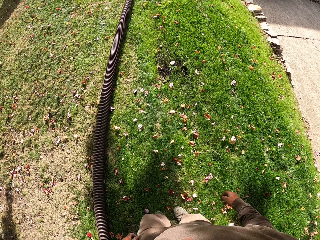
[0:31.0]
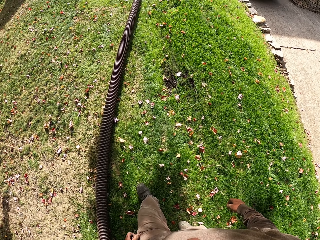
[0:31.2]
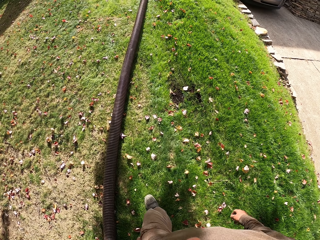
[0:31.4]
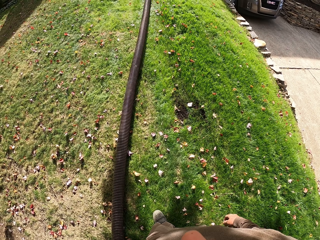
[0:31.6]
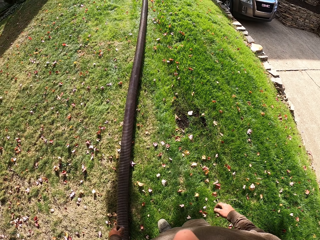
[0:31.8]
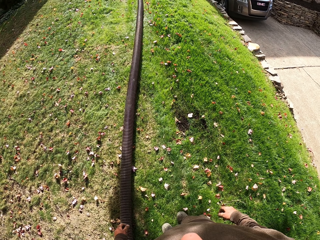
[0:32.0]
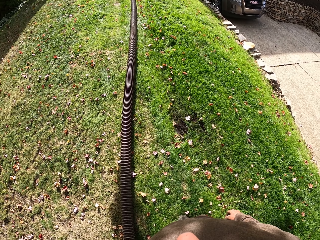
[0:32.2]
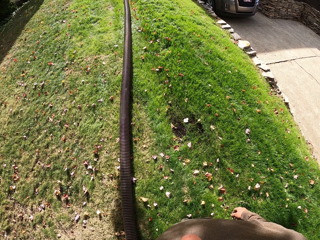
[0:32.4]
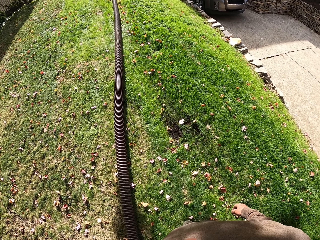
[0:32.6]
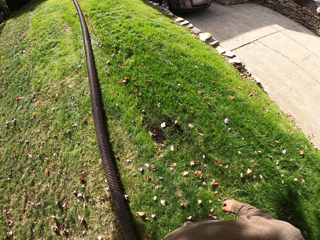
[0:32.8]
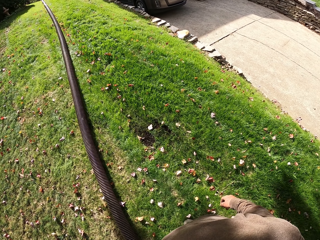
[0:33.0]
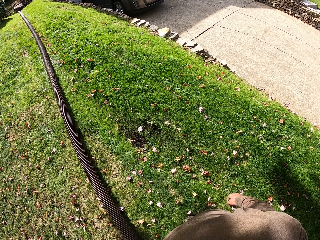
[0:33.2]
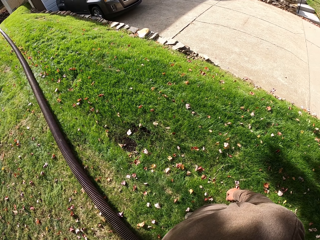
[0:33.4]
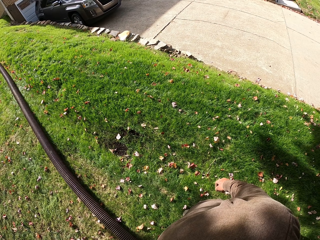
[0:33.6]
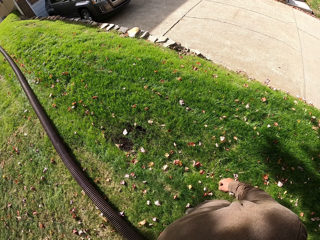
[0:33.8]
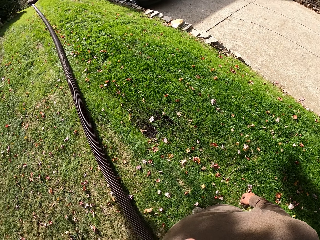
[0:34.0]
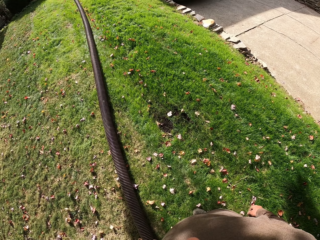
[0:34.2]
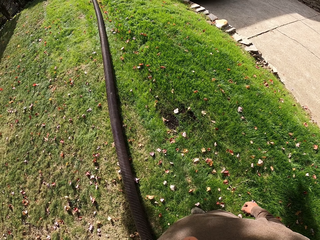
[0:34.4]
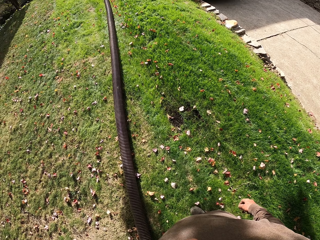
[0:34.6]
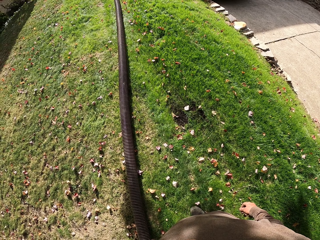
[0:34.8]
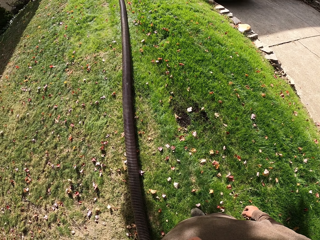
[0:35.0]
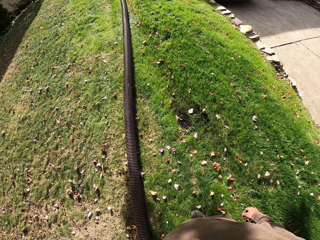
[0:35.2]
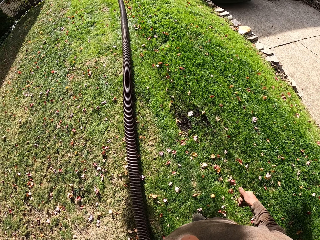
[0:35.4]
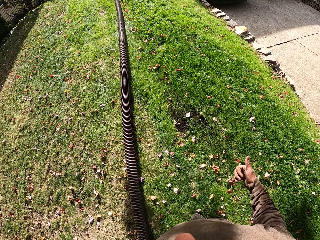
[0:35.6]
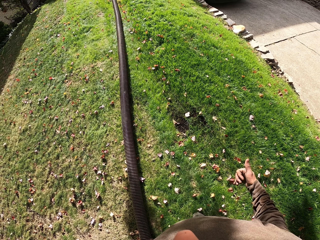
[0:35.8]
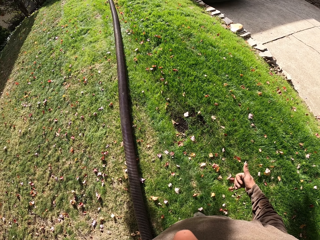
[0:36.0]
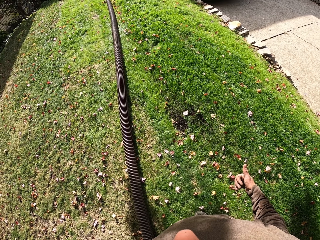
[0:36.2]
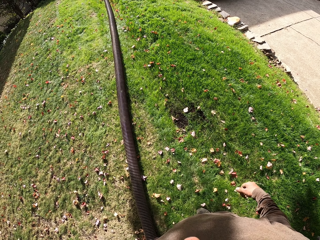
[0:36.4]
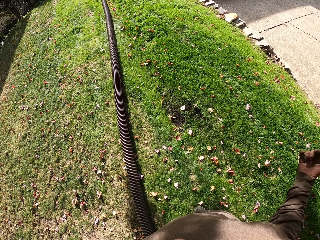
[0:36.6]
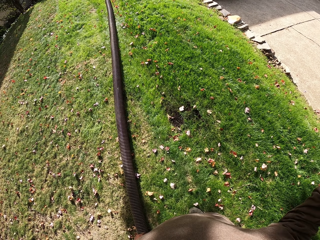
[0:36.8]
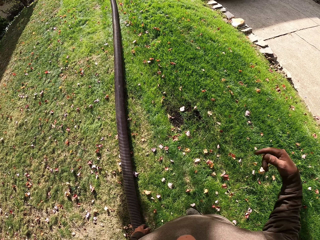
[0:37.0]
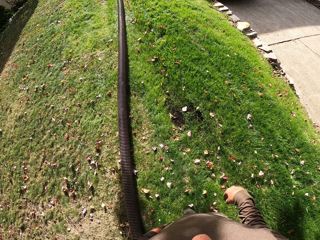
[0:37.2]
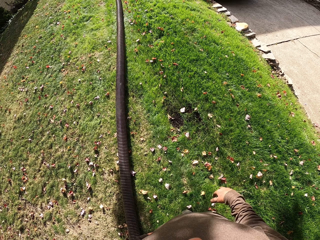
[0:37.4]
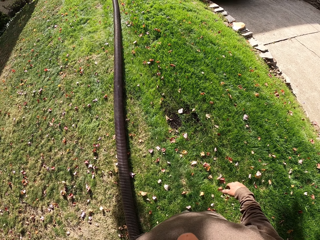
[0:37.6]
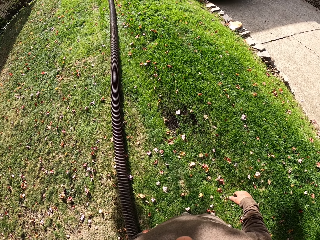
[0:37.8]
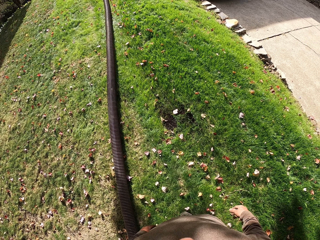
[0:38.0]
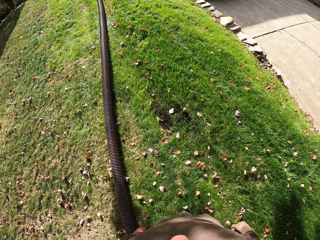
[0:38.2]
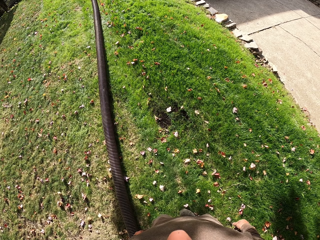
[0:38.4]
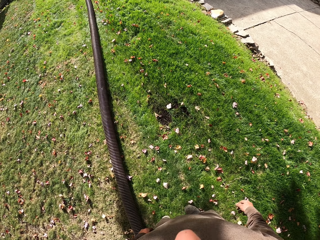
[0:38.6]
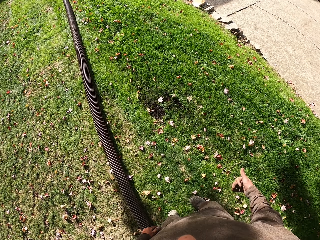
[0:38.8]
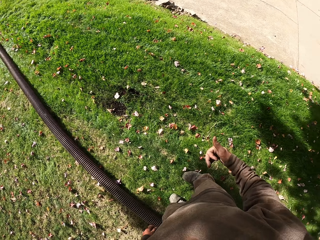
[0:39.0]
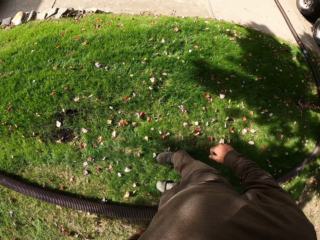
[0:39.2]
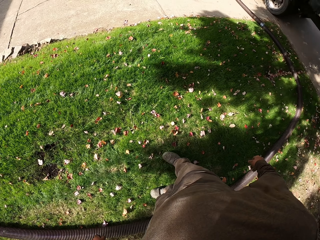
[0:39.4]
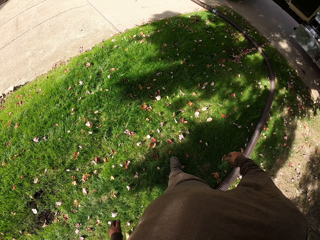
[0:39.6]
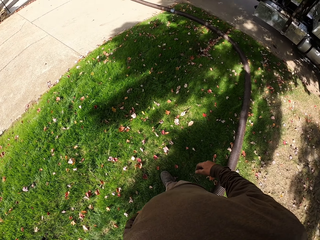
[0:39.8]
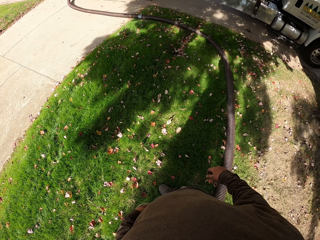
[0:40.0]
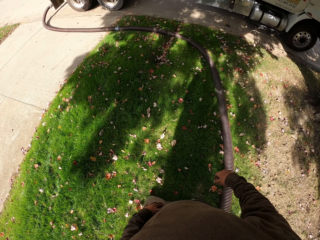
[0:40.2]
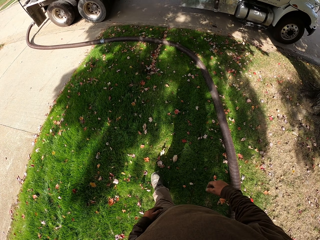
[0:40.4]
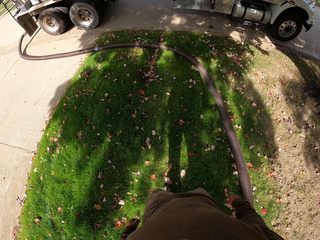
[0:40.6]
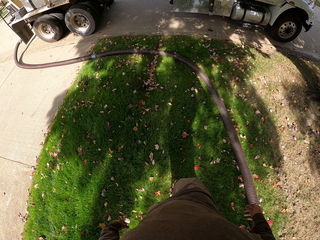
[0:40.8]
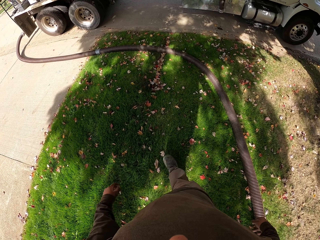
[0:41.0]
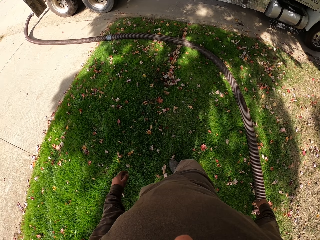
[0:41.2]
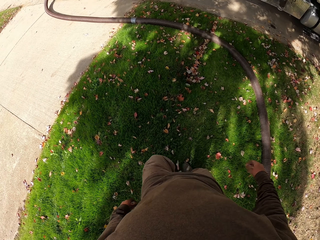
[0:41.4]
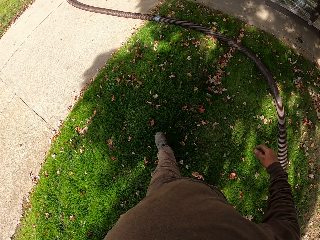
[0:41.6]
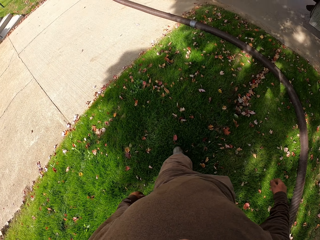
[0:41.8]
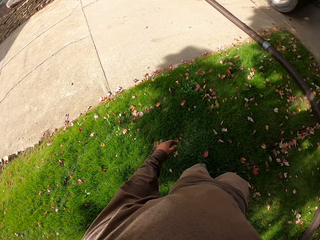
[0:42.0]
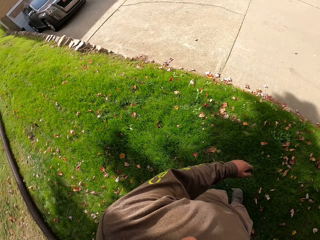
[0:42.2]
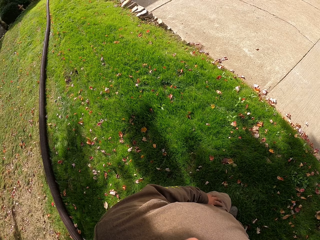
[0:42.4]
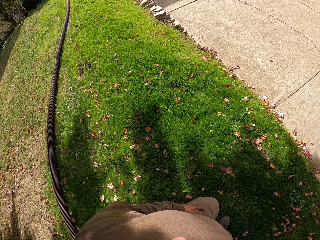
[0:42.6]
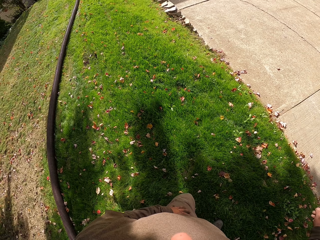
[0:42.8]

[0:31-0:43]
The camera wearer walks around. They look around. They look at the plastic pipe. They raise their hand. They swing their hand. They lower their hand. They swing their hand. They walk around.

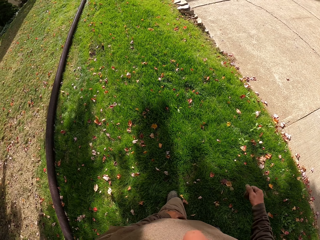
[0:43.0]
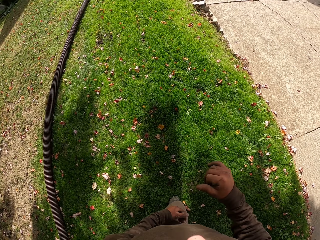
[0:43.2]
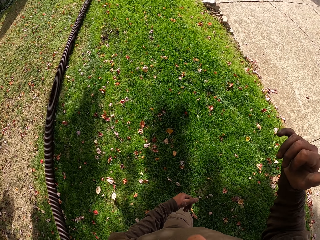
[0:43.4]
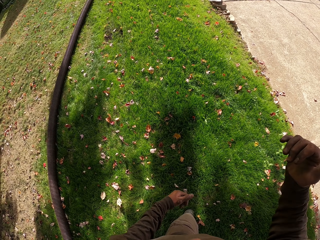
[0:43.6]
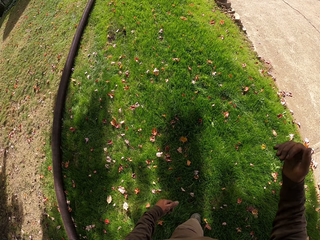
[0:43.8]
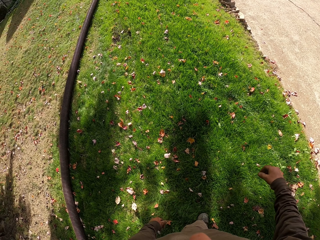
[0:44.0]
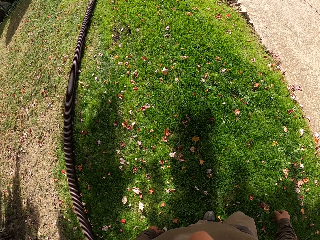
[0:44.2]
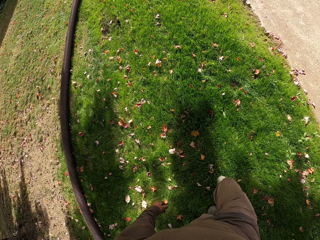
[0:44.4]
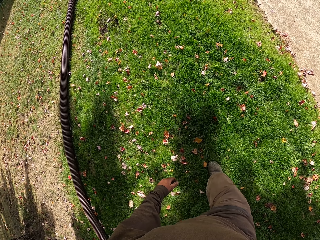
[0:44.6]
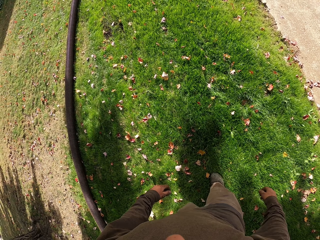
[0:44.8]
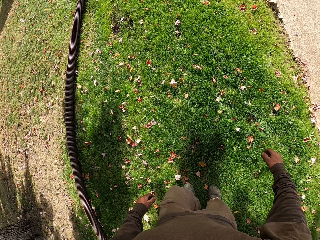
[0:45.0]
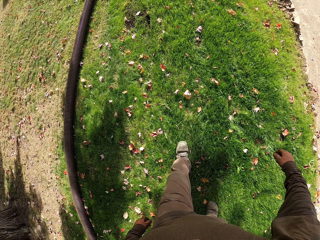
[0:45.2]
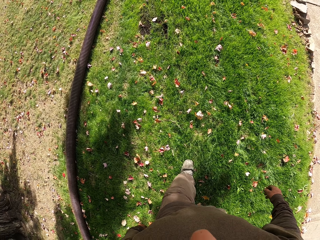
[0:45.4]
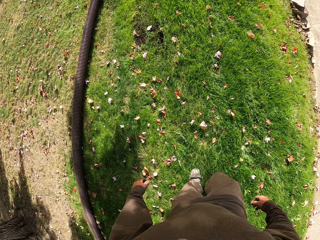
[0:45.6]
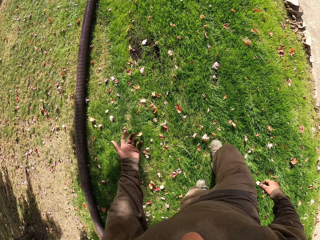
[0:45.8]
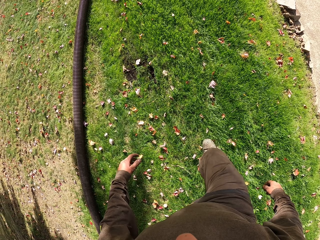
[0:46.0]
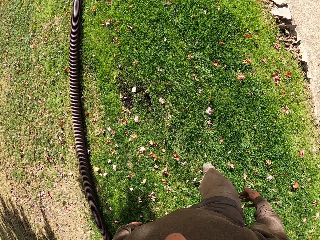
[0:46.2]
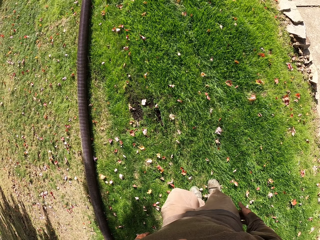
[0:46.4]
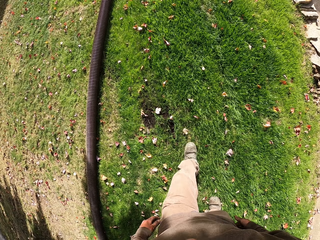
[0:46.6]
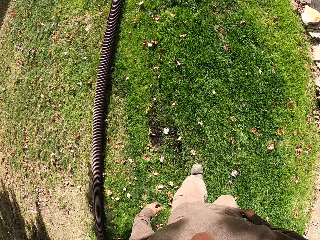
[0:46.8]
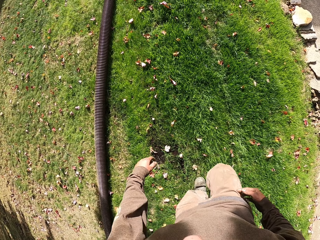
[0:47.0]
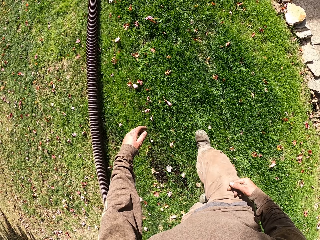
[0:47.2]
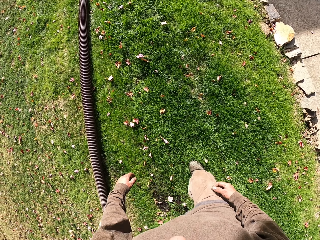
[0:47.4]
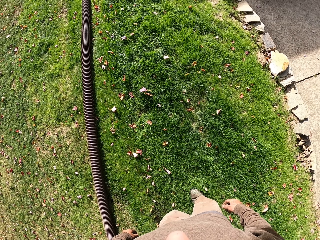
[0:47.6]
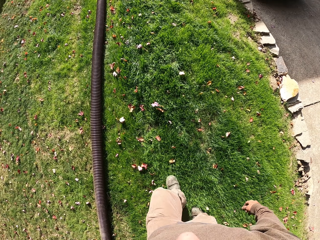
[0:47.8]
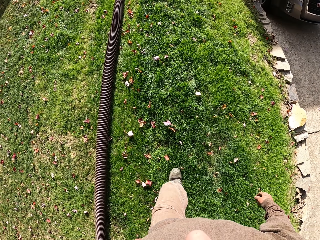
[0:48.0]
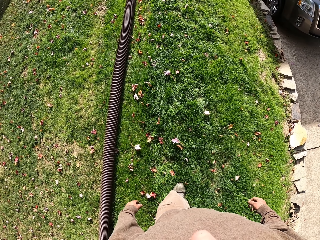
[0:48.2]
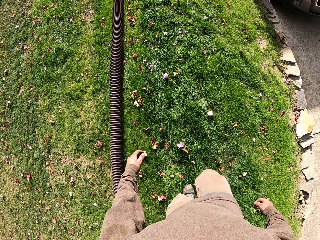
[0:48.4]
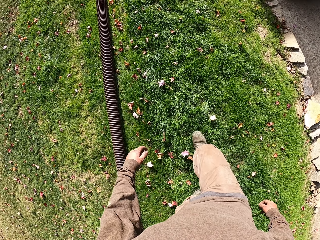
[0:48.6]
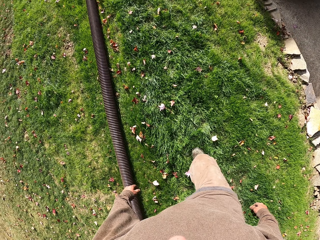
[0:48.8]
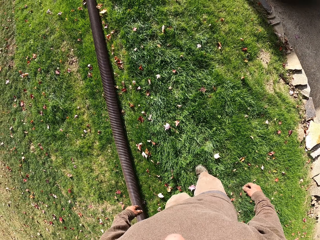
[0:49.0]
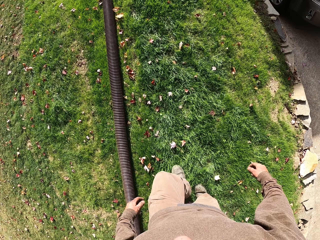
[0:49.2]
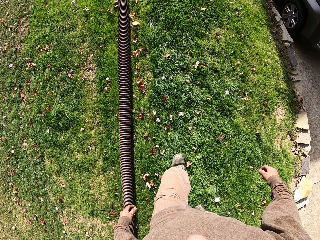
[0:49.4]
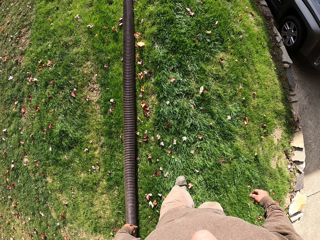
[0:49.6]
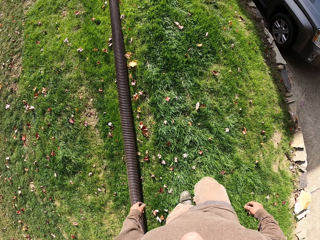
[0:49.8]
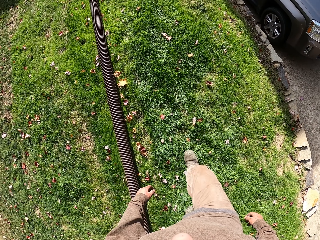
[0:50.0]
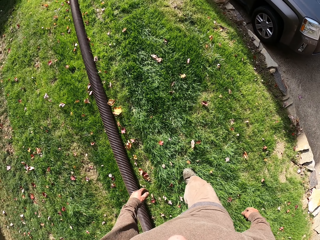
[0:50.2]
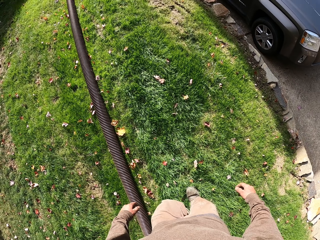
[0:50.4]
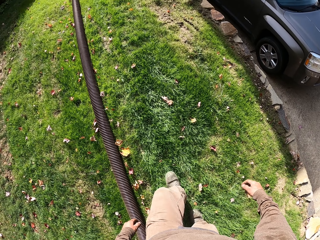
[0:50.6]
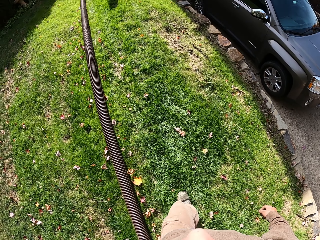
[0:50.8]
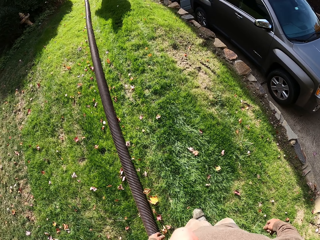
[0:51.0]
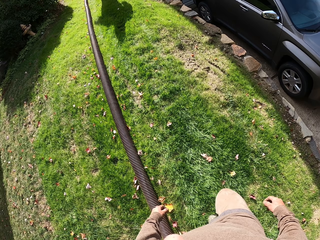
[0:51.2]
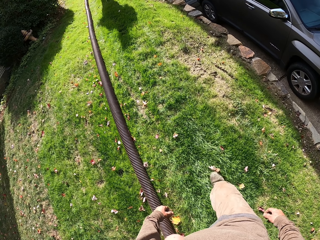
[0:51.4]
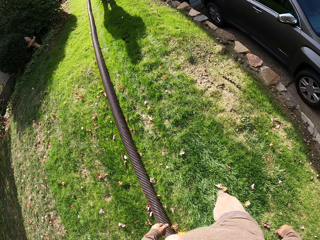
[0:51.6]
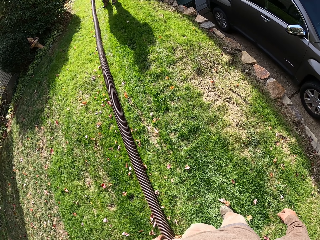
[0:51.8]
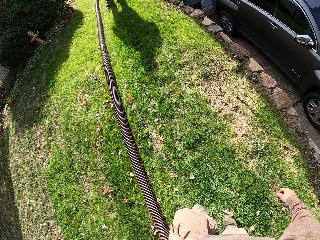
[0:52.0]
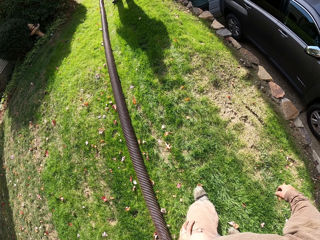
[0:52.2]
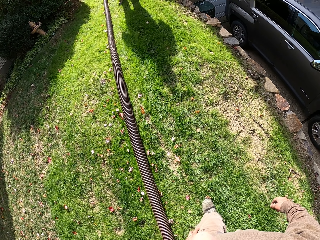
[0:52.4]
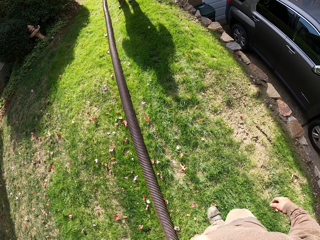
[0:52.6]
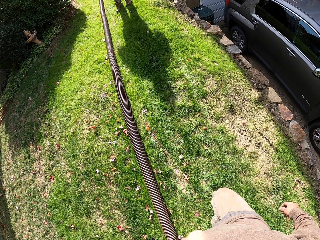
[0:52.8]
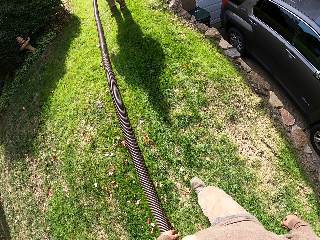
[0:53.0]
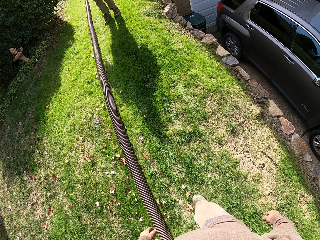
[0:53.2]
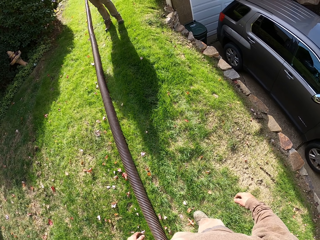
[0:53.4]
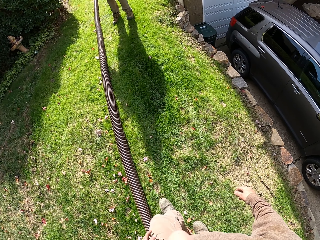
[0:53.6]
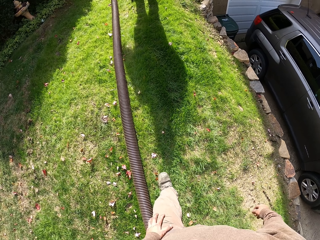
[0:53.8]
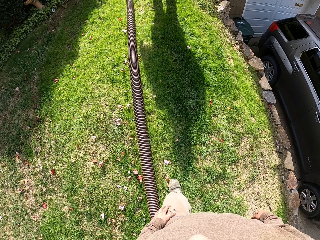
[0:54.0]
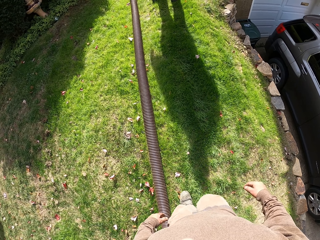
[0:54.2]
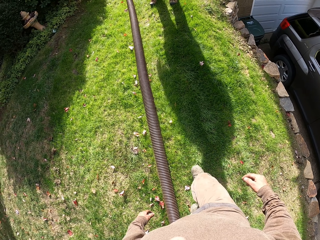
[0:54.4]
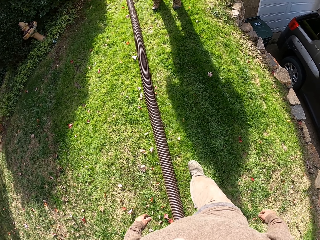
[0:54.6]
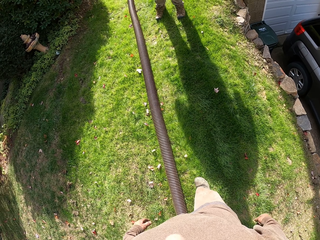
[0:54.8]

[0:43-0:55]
The camera wearer looks around. They lower their hands. They smoke. They walk through the grass. They swing their hand. They touch their trouser.
